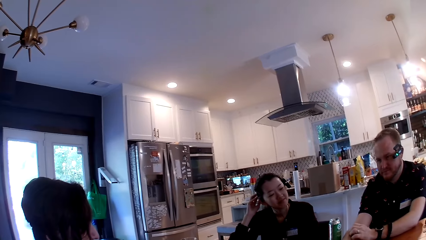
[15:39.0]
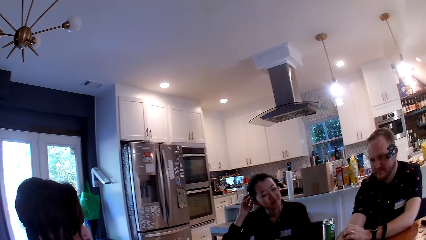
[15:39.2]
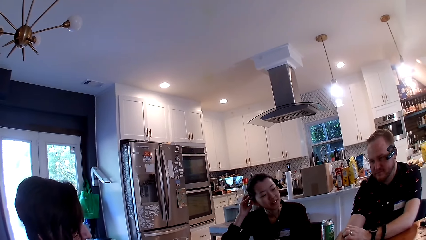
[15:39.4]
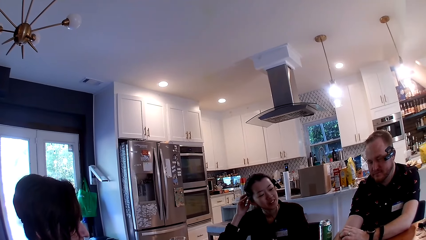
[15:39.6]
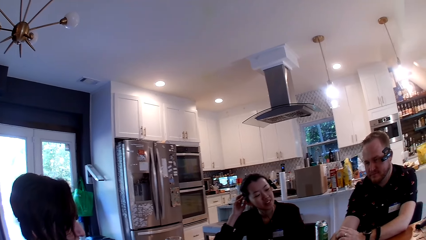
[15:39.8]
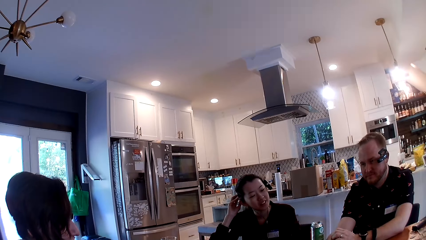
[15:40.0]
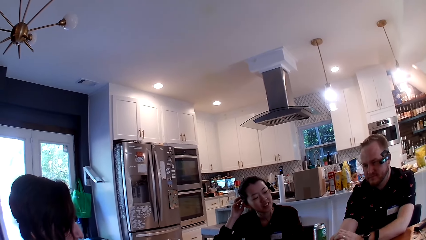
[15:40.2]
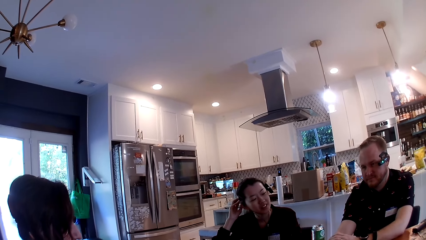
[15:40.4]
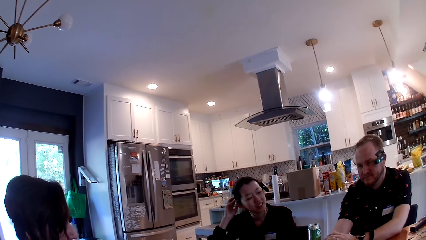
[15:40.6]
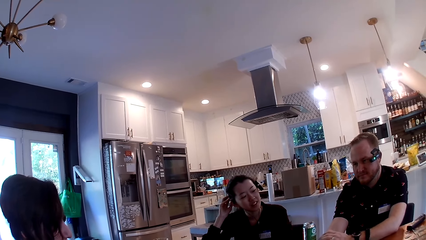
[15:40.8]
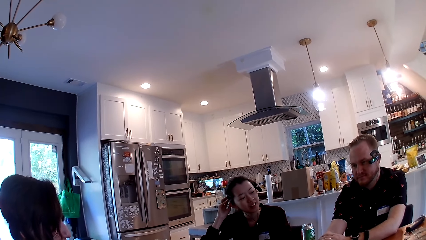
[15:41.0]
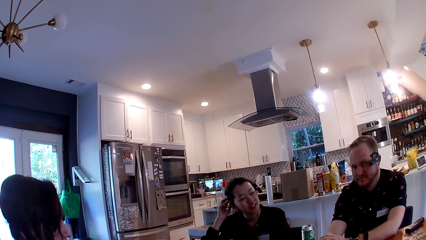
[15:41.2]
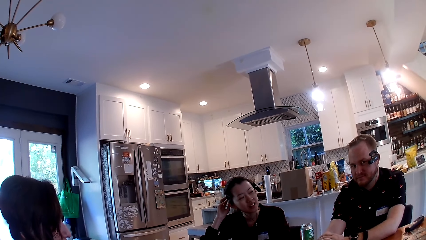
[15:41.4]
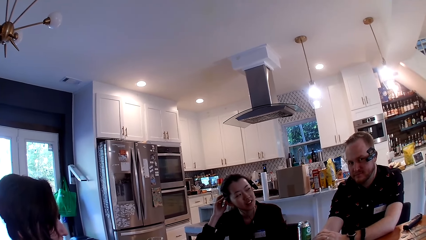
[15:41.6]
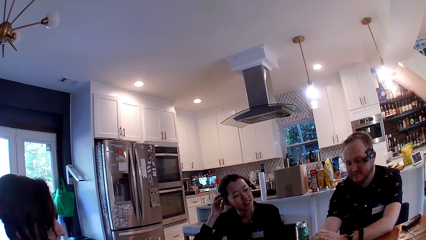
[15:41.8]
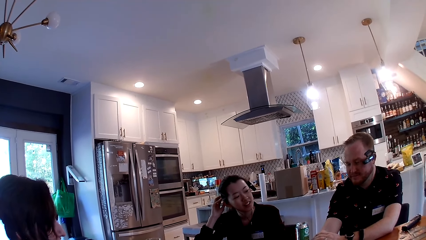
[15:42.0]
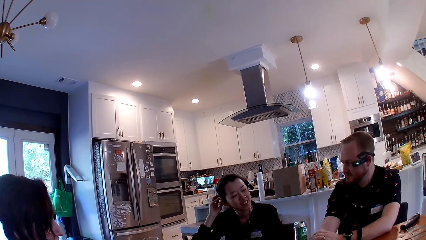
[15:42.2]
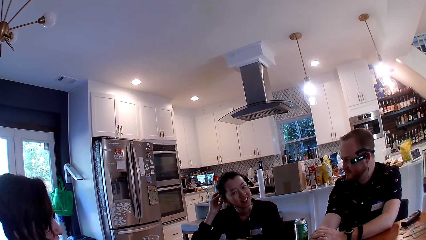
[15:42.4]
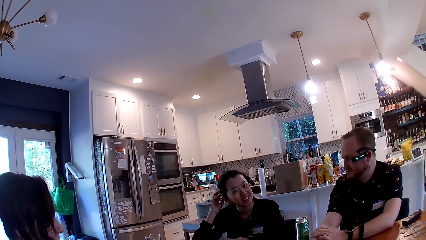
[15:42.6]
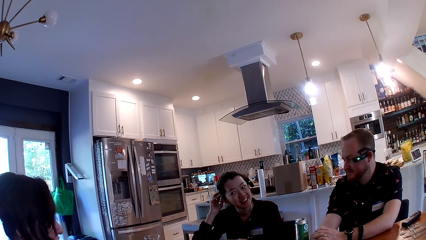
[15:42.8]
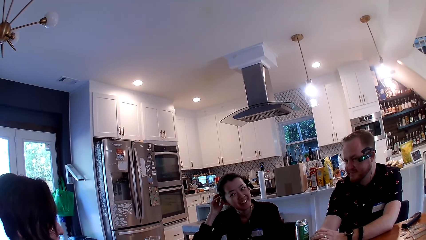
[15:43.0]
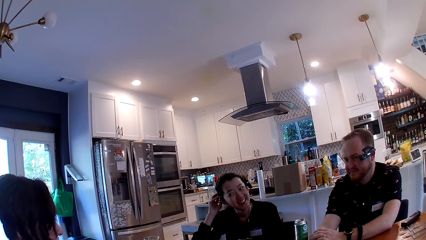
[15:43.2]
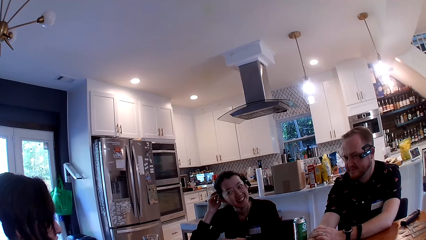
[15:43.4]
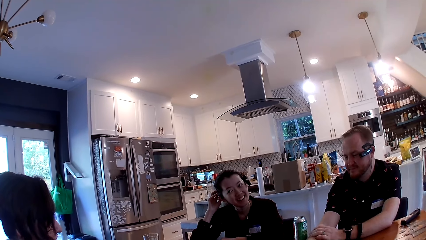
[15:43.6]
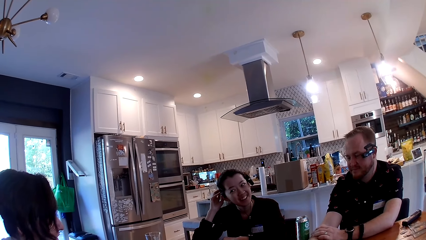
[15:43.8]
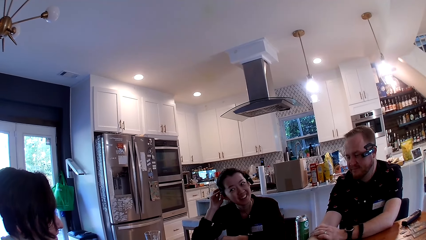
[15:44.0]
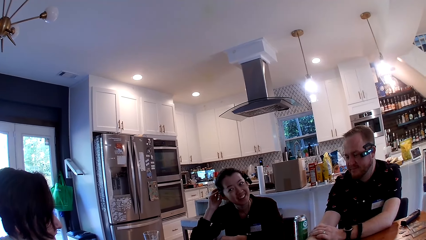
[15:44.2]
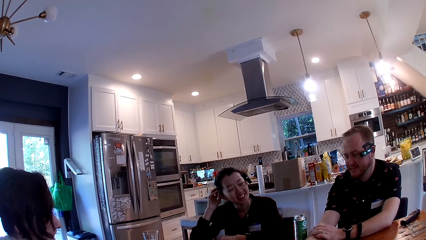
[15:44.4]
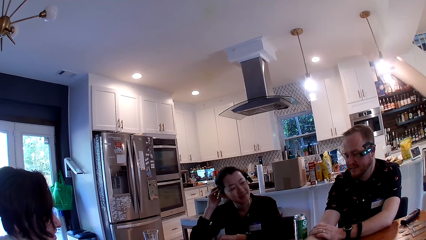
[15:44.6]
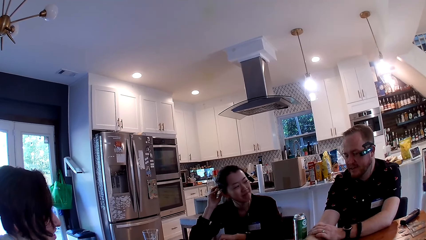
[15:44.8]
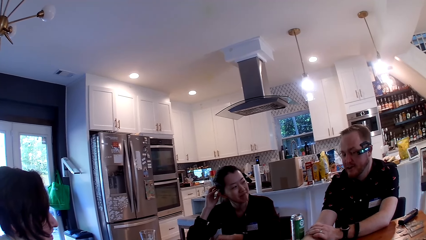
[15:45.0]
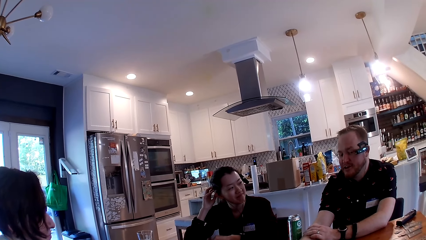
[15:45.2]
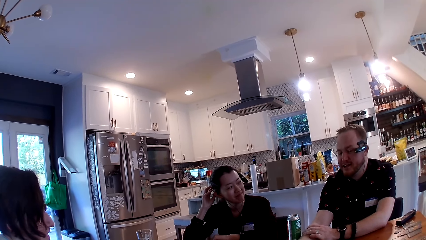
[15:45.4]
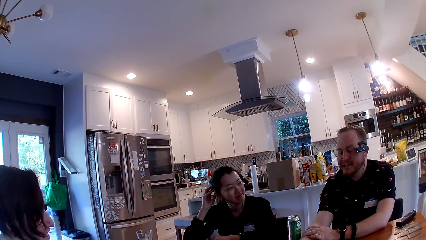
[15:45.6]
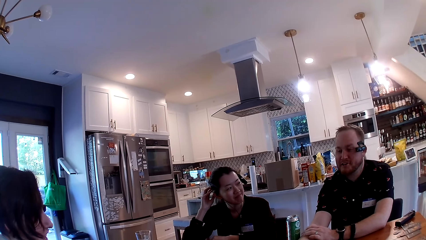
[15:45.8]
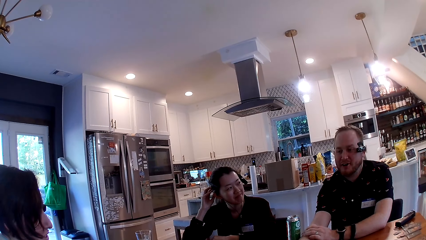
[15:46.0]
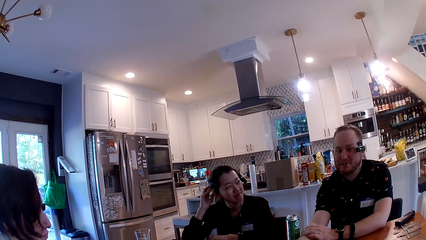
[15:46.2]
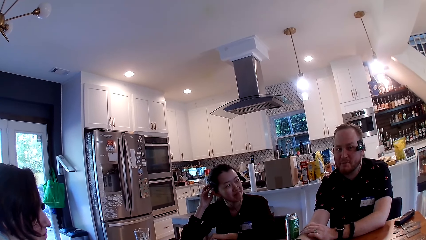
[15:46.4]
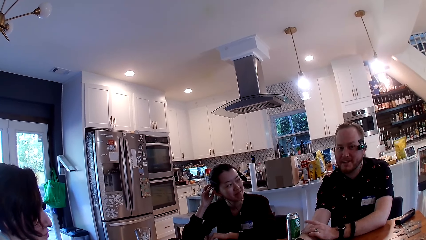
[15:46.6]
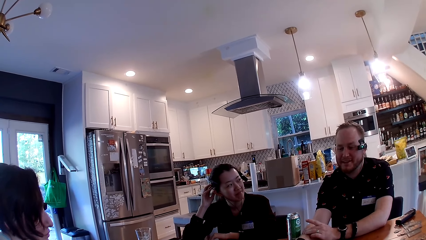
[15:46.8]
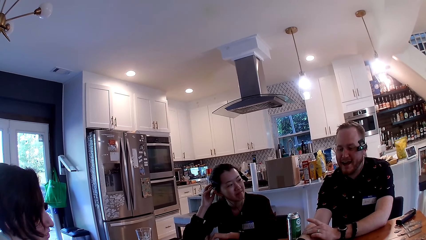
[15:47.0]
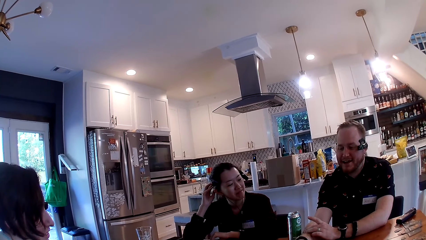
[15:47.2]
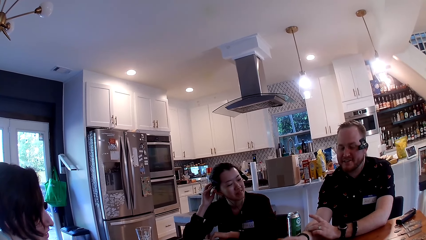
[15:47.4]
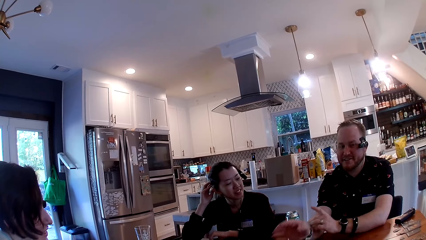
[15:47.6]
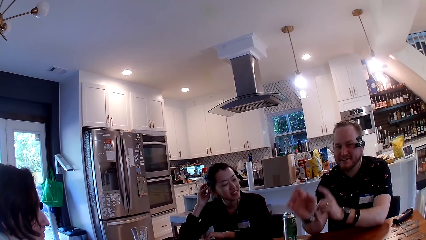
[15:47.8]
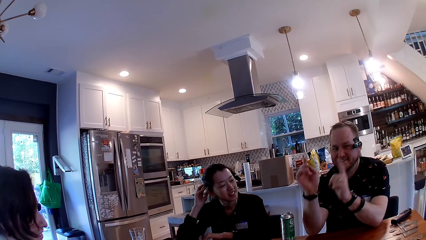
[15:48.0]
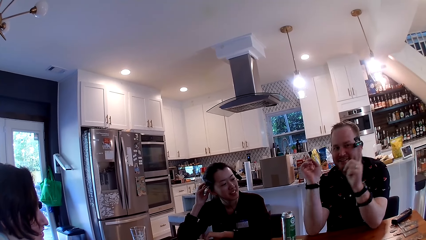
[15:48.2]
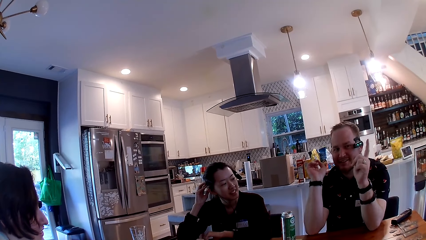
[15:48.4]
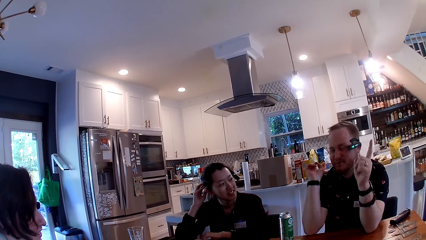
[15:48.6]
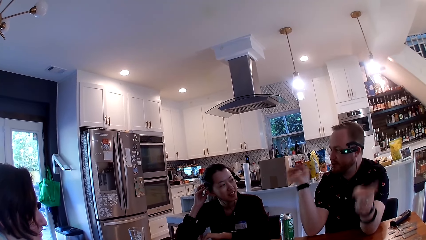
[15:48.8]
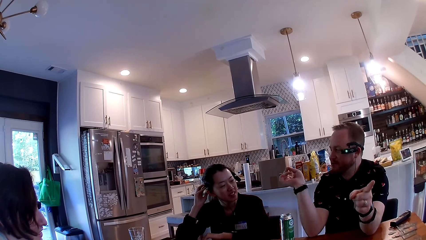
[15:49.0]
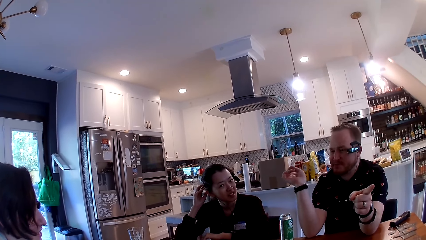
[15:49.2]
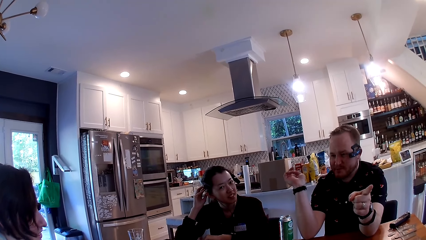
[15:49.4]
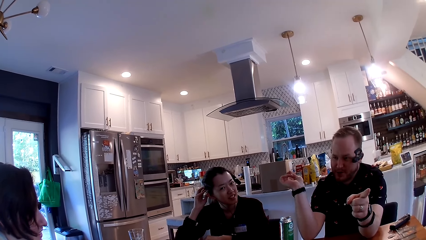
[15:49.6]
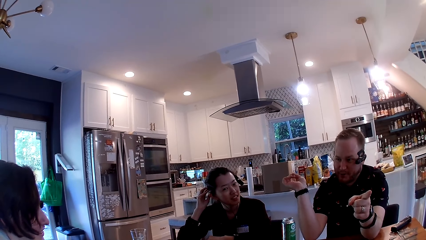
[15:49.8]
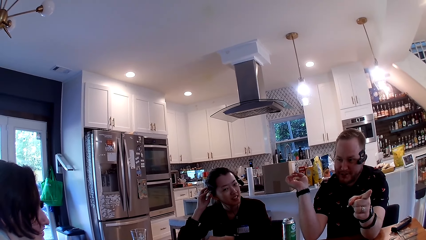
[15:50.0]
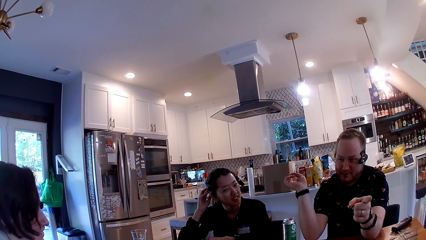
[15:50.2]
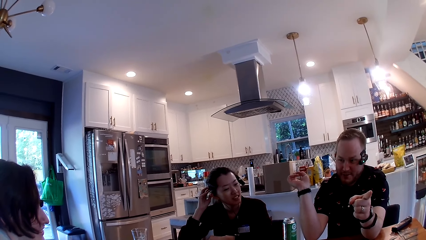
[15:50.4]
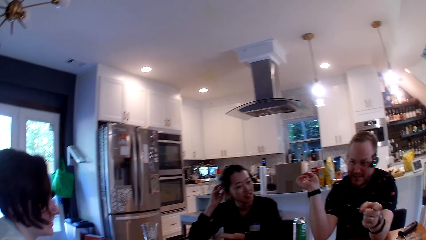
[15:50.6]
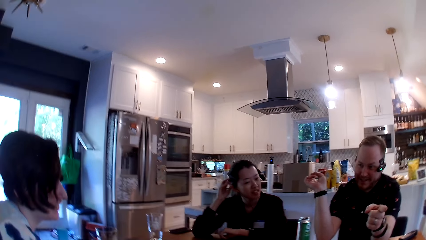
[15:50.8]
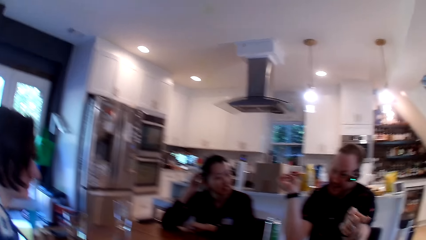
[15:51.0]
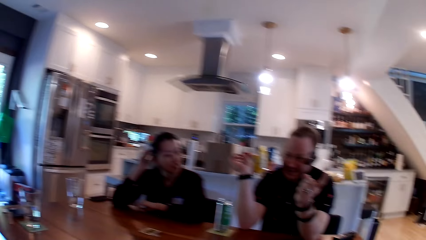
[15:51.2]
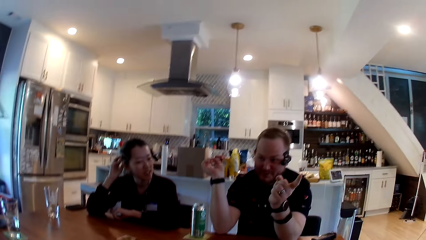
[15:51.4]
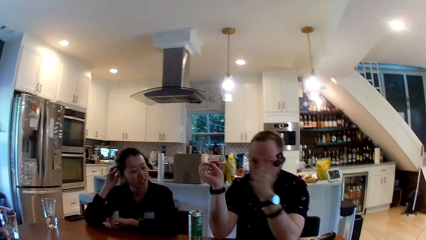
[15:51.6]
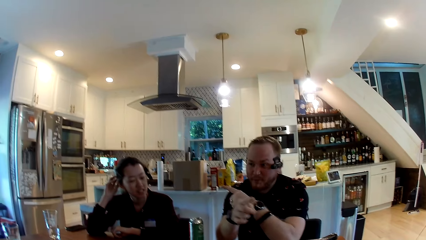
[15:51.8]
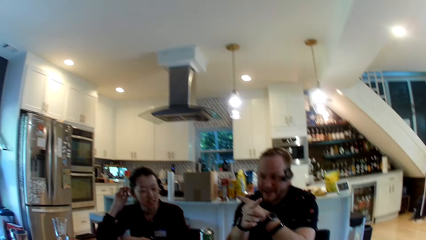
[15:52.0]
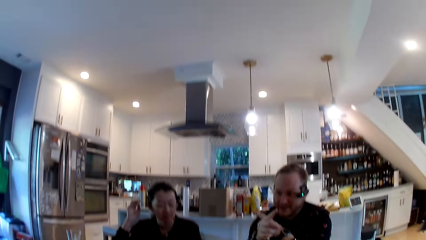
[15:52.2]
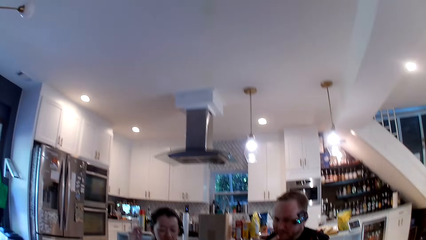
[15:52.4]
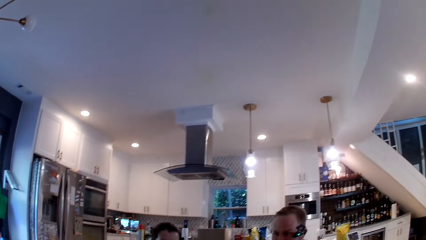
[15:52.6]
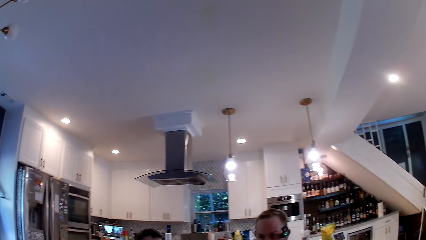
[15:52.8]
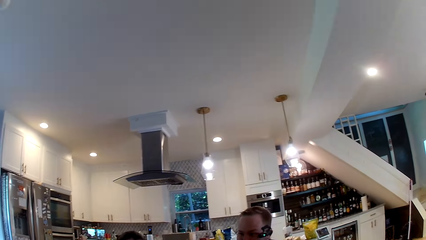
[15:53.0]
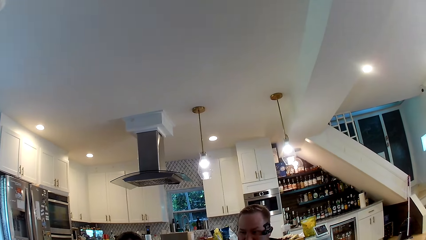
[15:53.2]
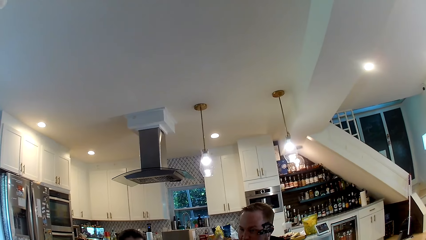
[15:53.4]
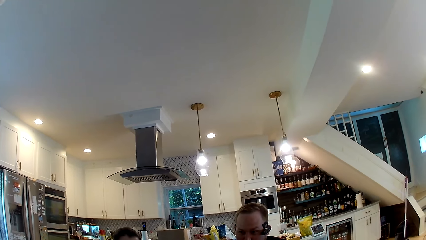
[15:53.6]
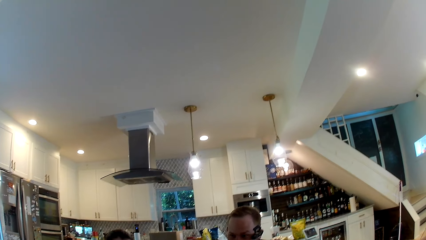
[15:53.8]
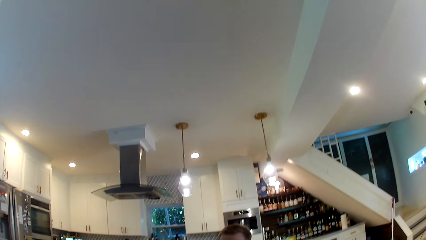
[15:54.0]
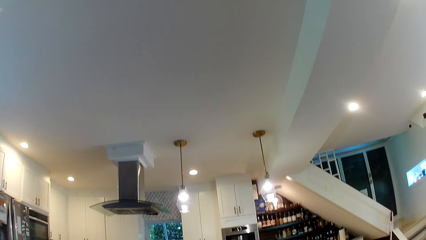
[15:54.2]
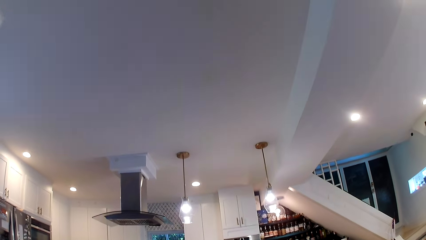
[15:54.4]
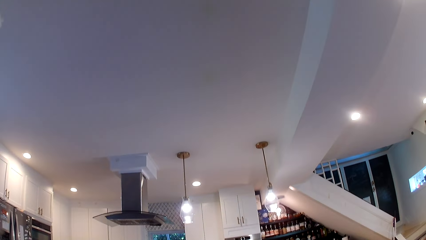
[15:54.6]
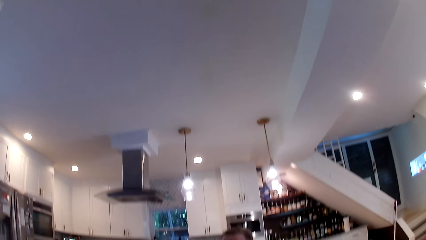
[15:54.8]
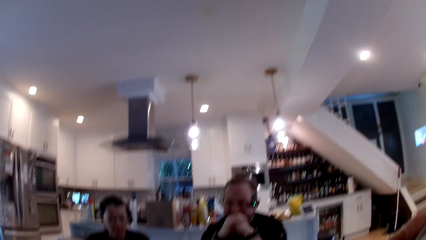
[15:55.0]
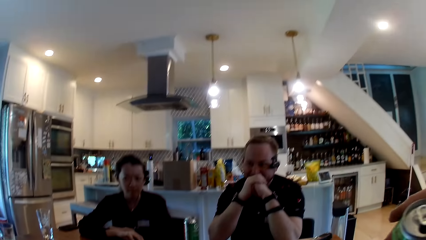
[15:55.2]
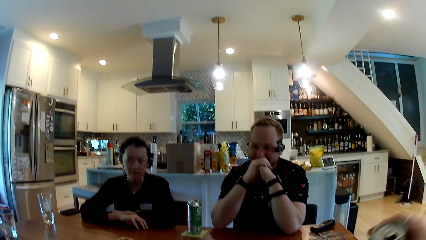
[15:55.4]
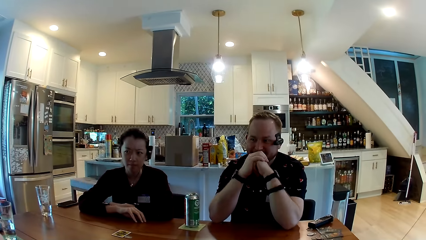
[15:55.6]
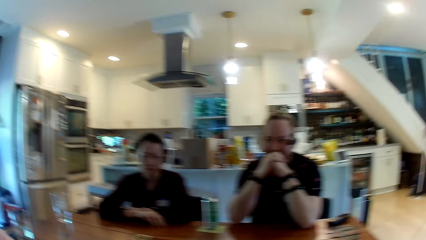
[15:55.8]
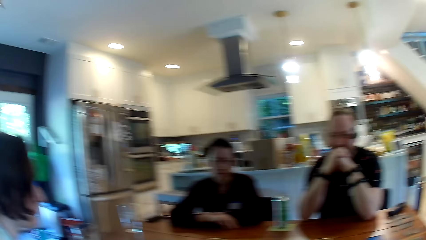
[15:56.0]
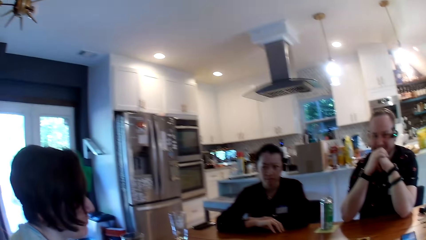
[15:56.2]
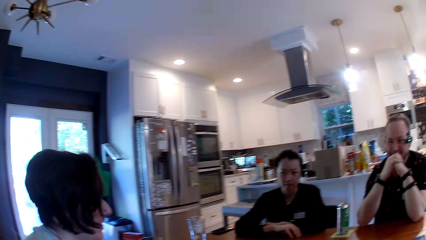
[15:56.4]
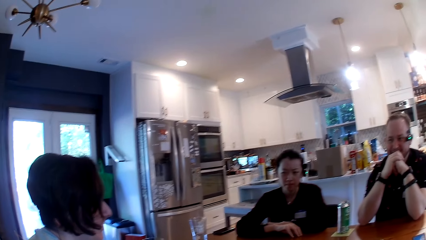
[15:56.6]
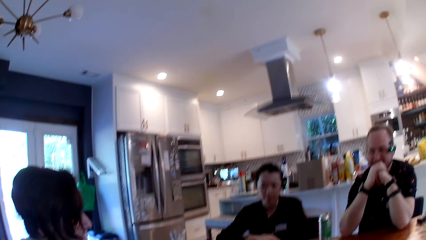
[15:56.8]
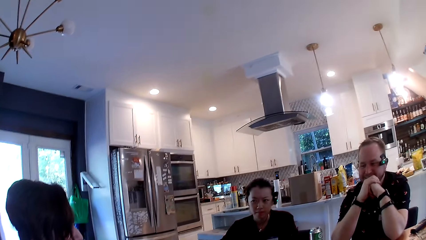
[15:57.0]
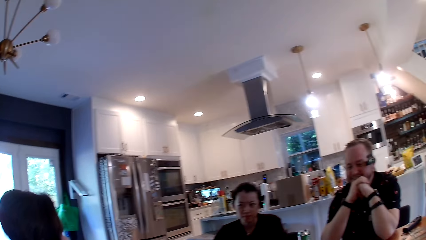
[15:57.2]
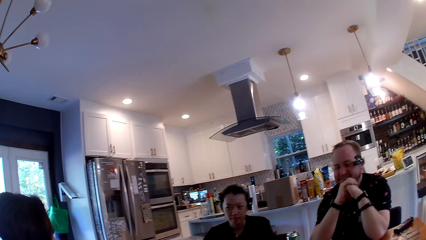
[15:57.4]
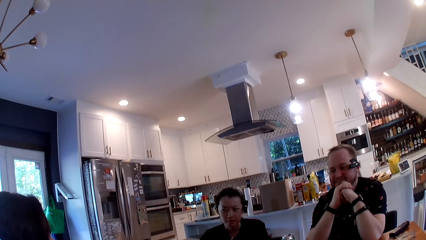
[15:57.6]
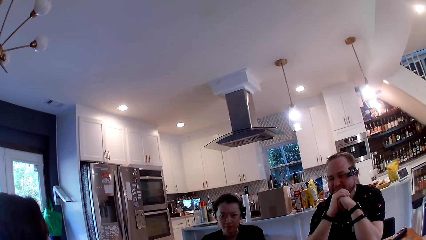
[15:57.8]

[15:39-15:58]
A man moves a hand. A woman converses with the camera wearer.
